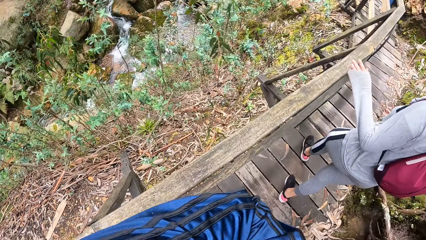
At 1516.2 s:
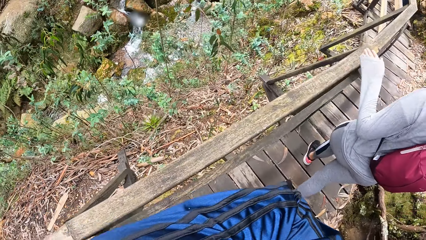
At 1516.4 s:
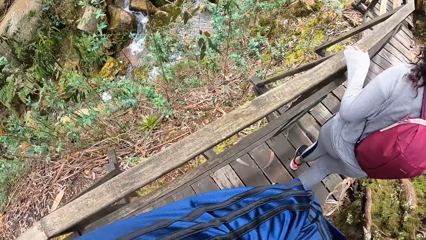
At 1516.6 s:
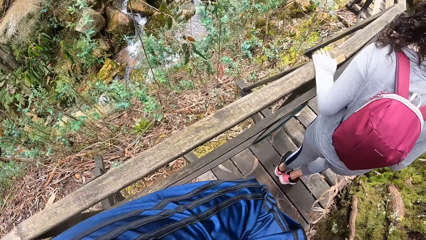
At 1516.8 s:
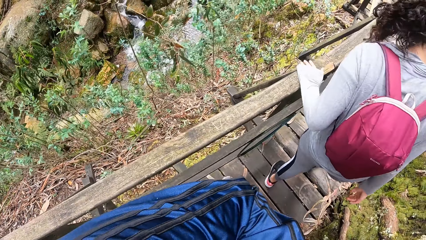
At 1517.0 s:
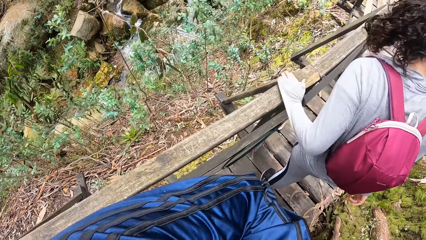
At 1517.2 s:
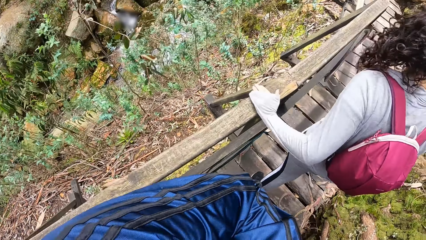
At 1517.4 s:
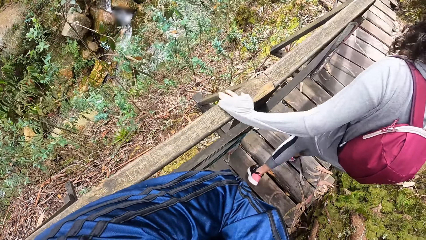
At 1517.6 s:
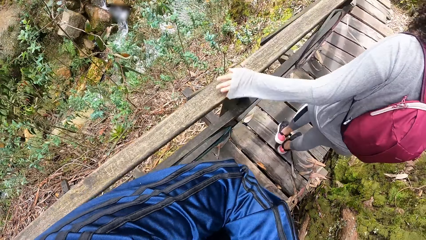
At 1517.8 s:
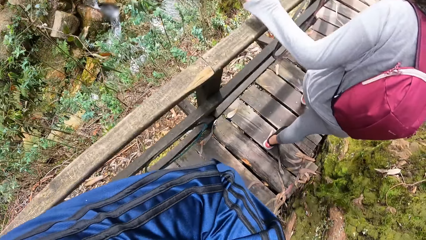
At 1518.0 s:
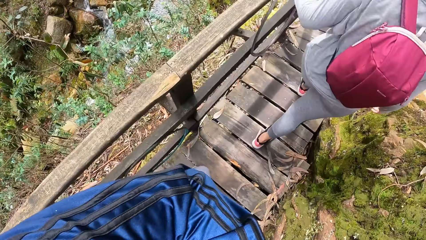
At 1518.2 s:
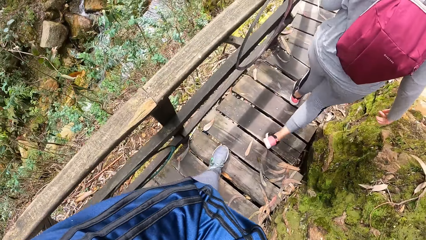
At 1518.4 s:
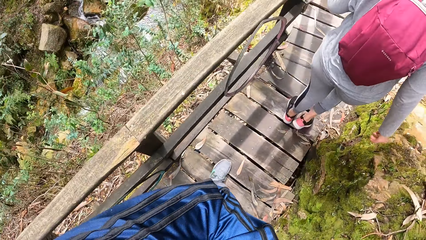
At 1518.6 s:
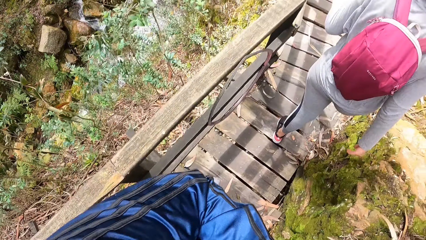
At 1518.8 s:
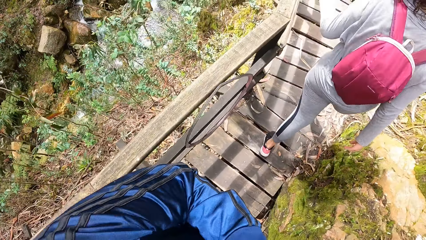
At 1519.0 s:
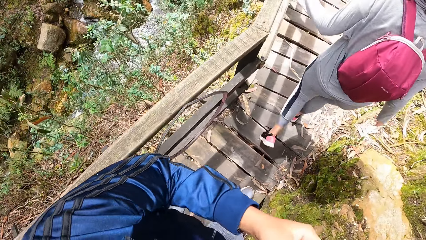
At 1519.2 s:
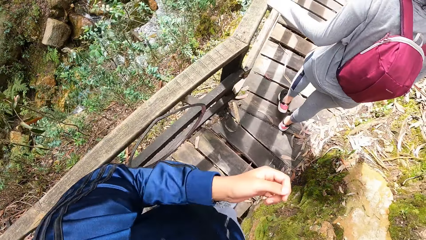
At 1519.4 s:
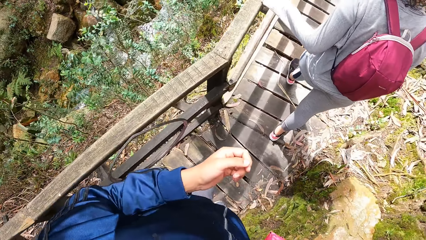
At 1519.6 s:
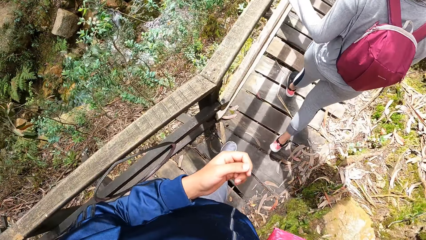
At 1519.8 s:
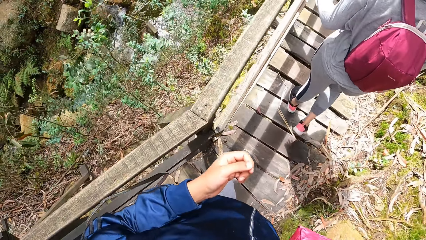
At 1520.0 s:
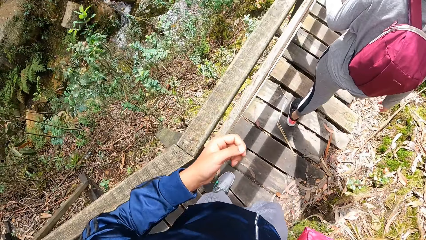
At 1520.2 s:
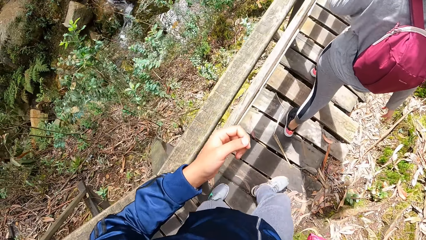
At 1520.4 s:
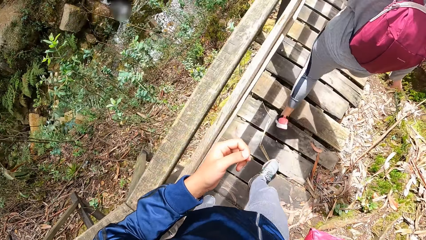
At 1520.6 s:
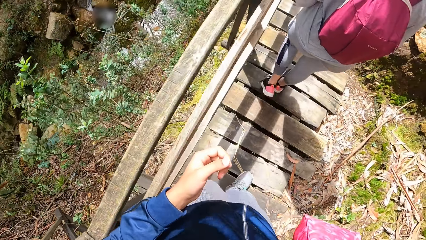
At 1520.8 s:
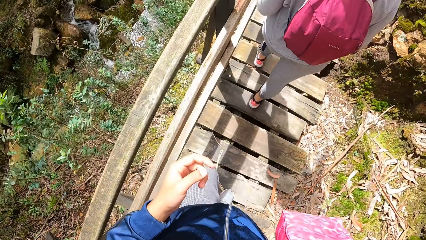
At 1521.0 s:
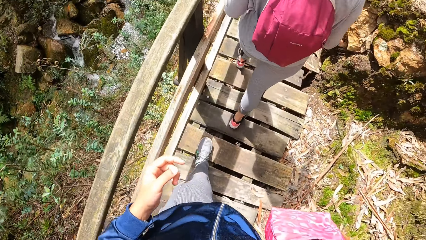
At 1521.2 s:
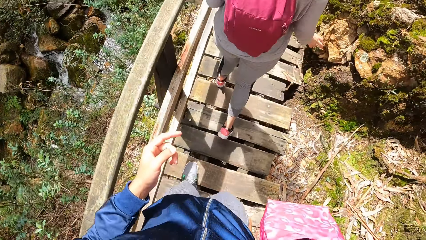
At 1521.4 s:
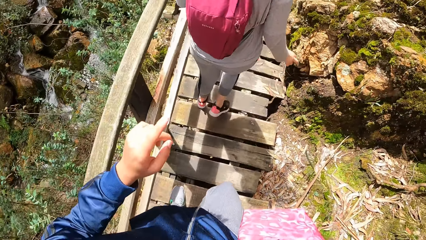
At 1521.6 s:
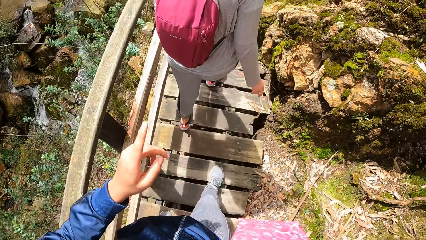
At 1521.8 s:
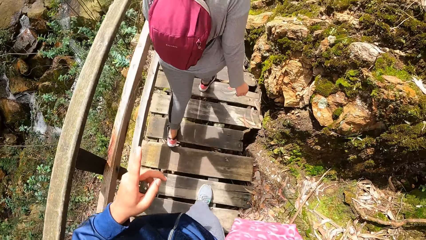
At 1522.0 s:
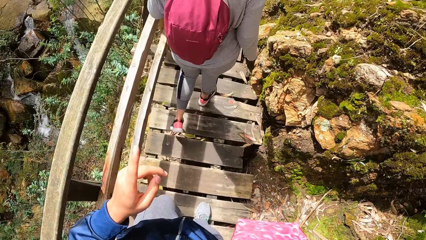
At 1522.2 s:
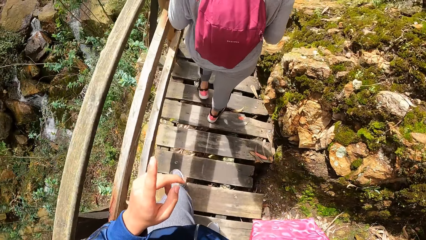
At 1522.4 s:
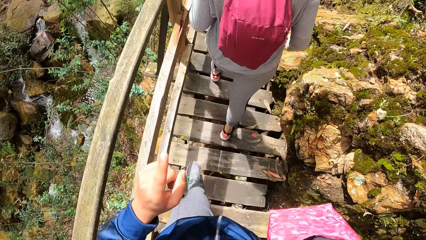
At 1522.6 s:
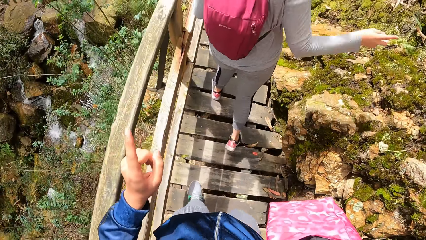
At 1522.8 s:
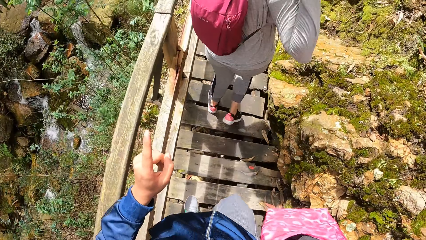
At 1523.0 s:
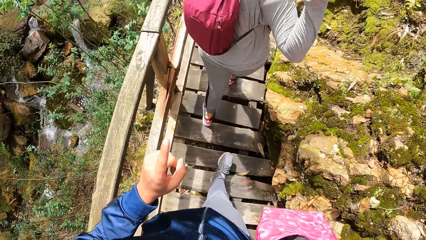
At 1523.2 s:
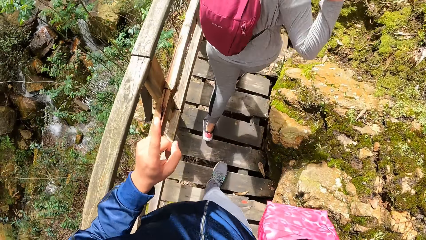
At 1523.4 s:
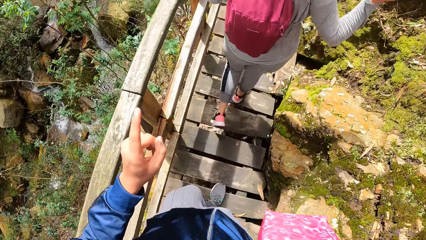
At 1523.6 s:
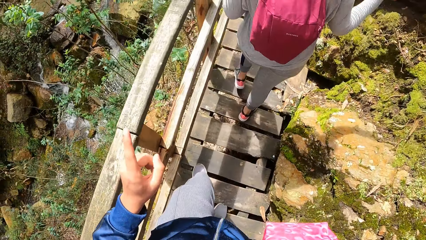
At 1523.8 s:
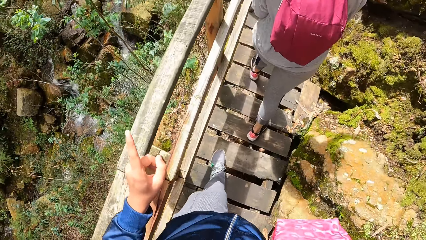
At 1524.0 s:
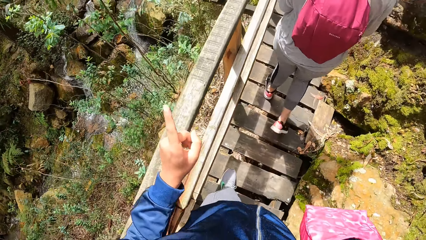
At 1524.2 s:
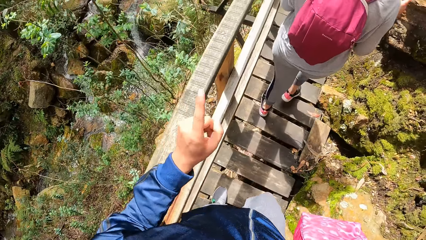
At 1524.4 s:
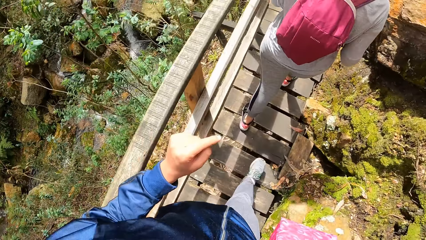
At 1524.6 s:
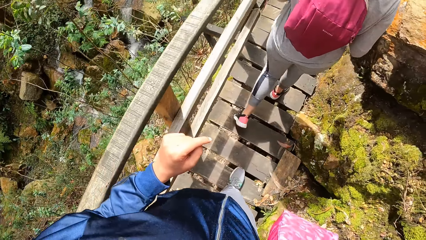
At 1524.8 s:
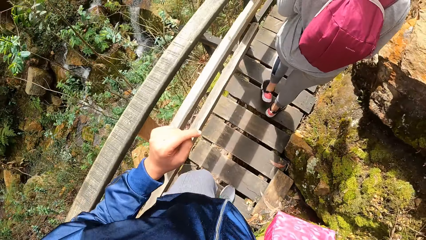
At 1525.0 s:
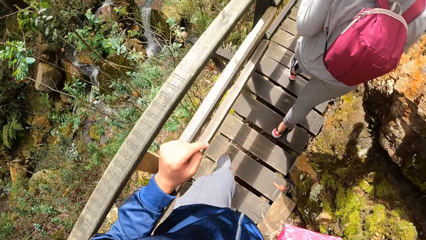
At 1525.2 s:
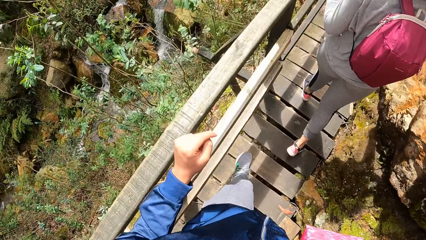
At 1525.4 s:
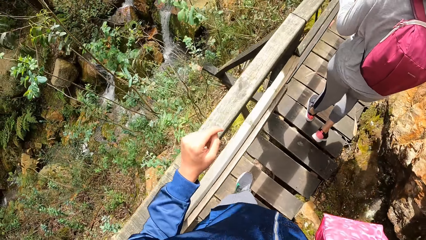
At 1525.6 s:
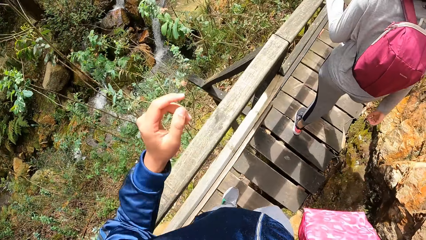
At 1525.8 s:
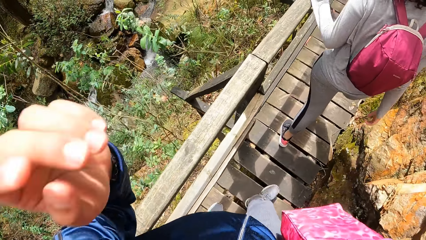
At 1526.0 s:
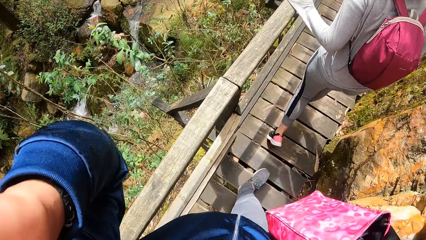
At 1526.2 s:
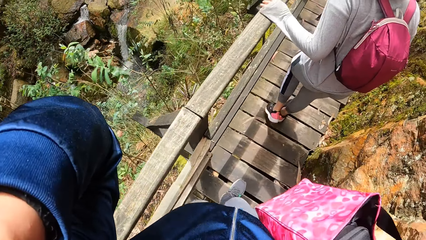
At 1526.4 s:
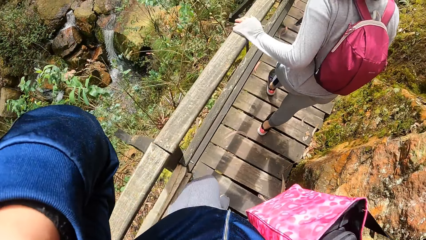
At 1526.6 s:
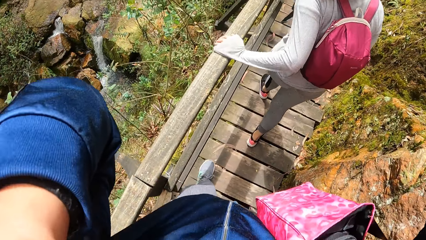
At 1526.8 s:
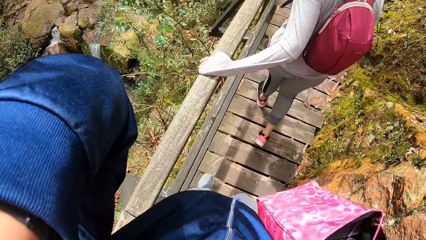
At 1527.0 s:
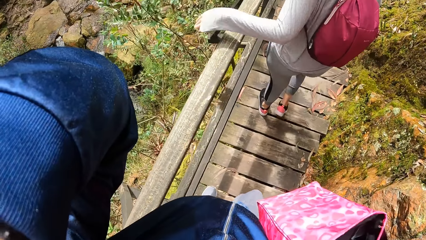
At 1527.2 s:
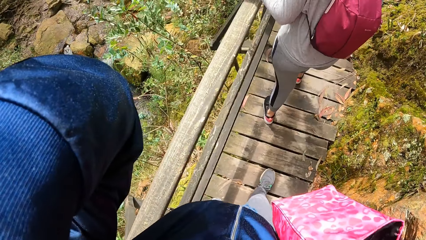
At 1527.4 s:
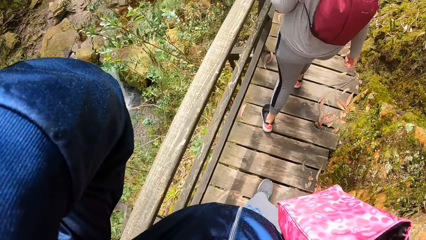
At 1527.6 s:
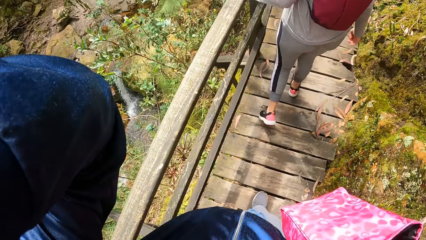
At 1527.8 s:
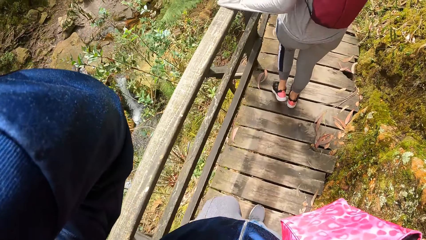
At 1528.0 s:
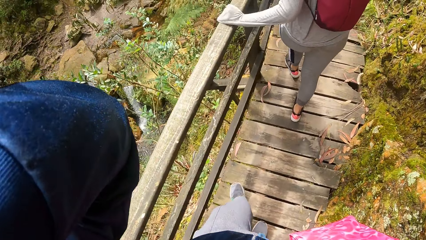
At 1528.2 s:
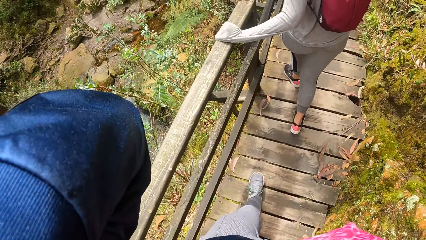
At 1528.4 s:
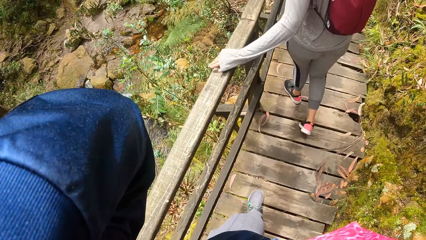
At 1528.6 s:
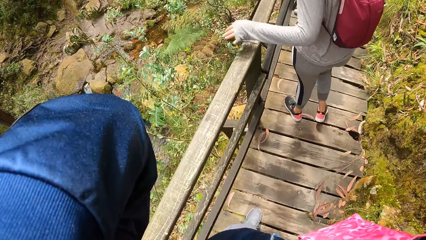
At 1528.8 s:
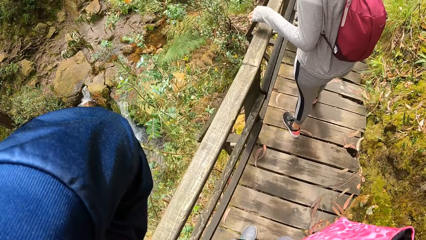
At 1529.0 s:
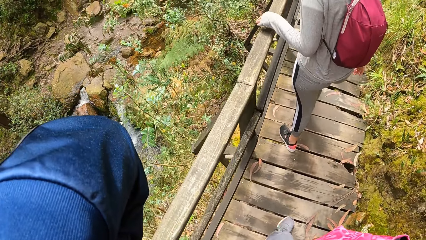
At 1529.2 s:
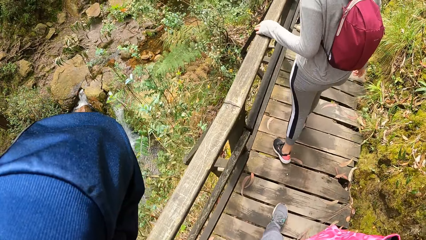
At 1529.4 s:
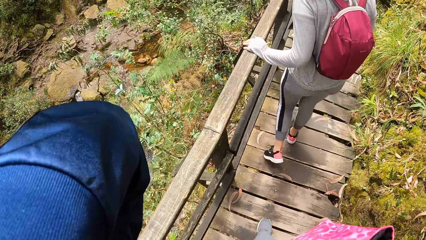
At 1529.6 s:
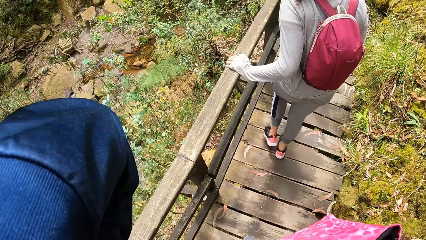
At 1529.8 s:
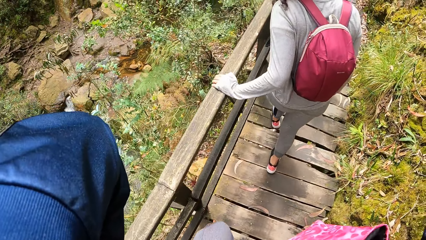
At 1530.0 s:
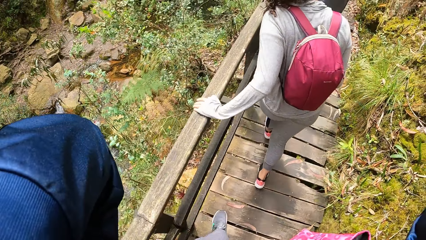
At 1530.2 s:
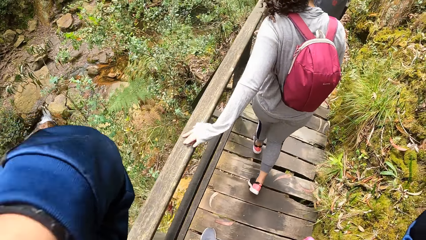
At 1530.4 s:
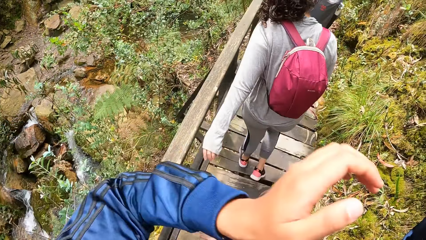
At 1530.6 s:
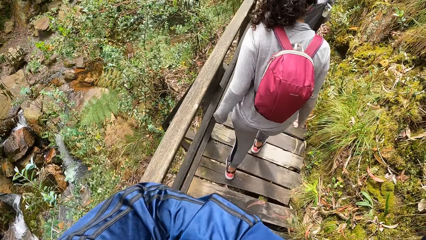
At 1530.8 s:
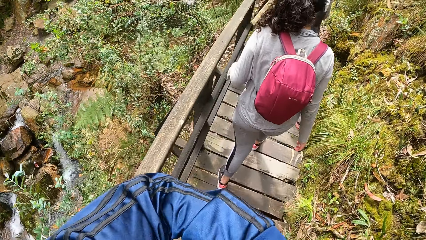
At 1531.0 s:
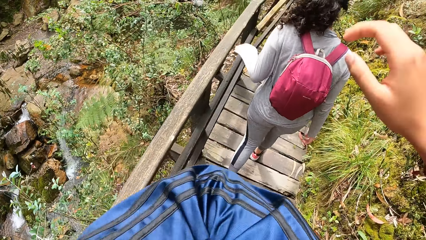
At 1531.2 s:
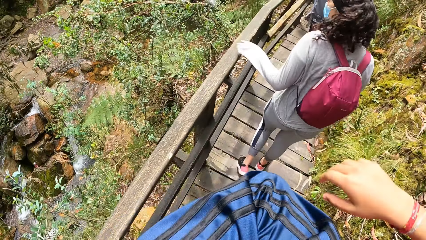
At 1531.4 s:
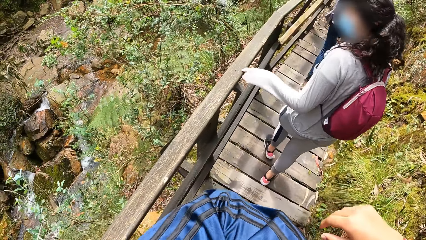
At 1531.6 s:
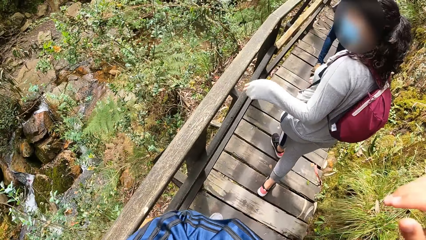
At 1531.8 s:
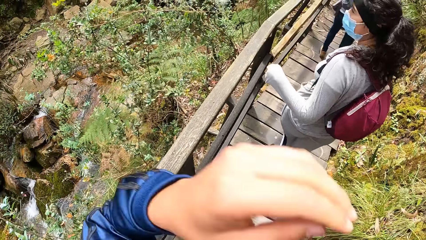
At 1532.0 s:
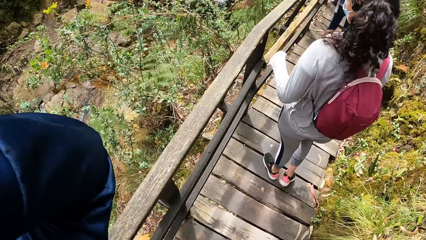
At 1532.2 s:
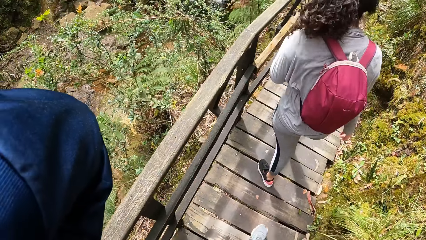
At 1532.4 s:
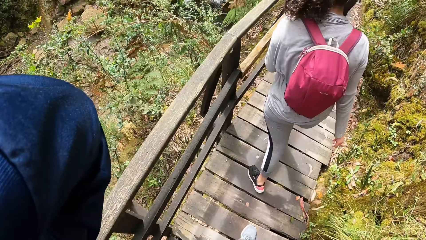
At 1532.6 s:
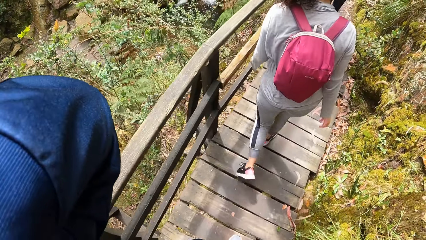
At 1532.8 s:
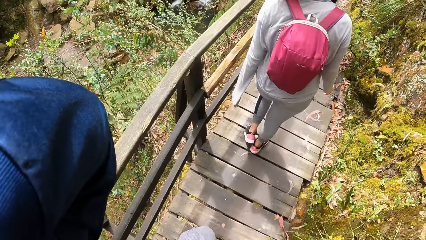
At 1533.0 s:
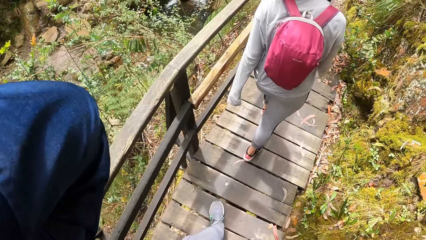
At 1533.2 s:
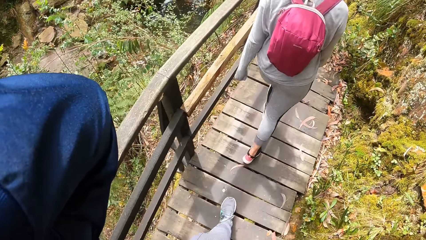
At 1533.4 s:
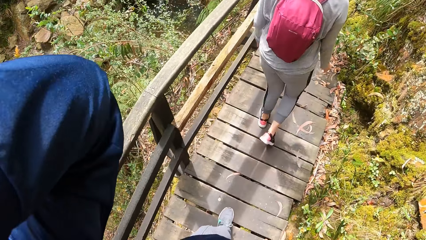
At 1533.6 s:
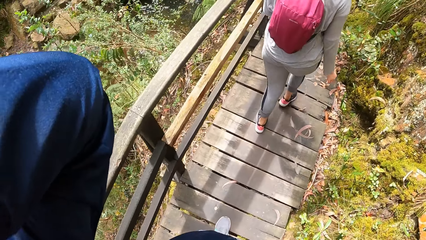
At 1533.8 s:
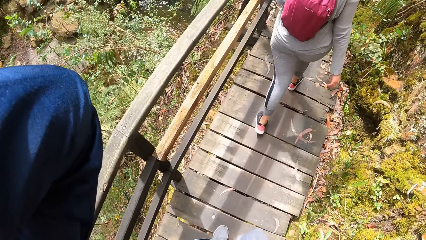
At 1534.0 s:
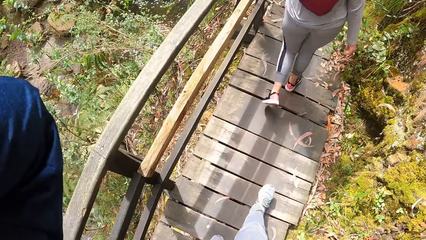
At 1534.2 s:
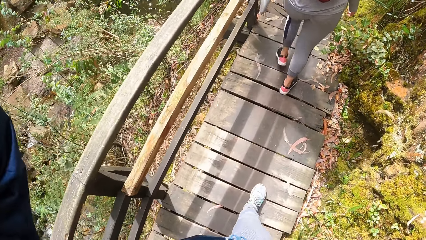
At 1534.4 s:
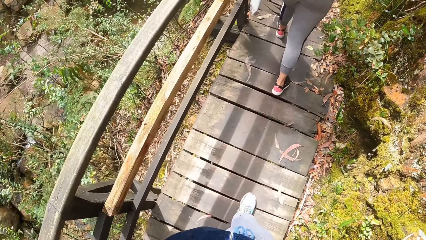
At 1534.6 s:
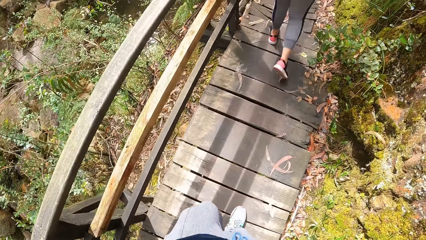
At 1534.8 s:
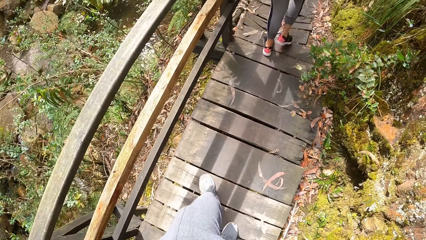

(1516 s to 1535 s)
The camera wearer fixes the camera. They adjust the handbag. They fix the camera.
